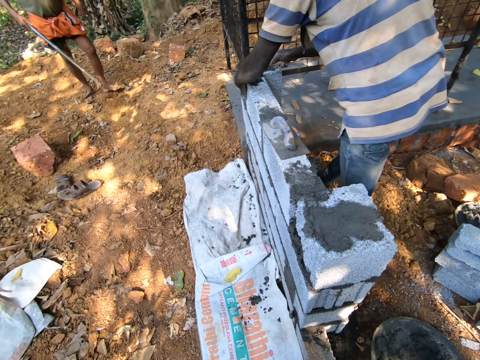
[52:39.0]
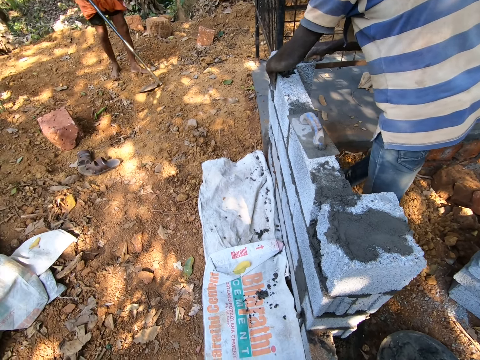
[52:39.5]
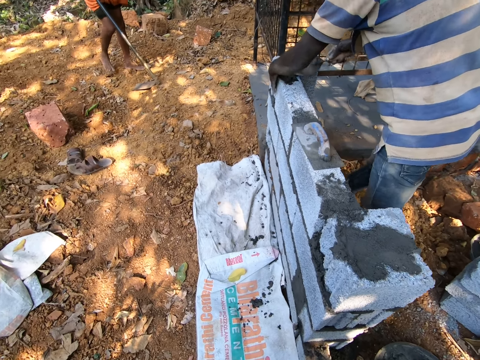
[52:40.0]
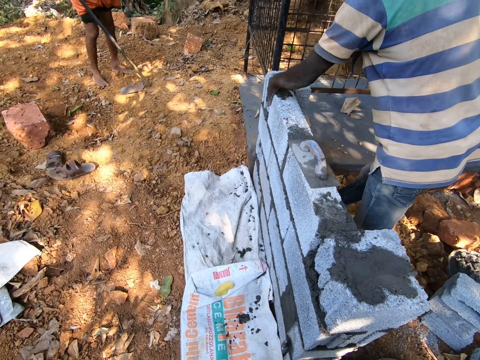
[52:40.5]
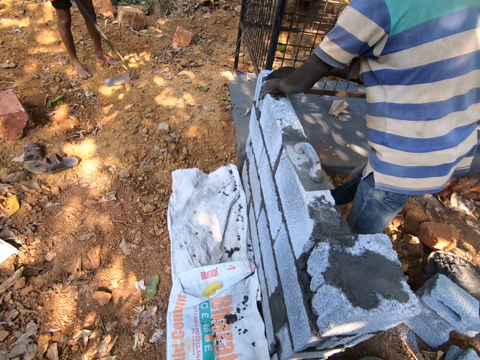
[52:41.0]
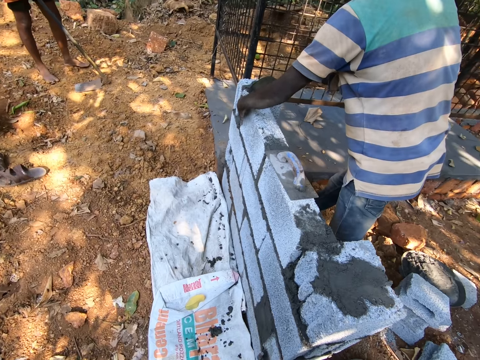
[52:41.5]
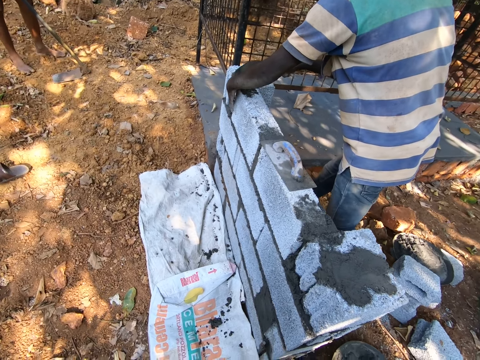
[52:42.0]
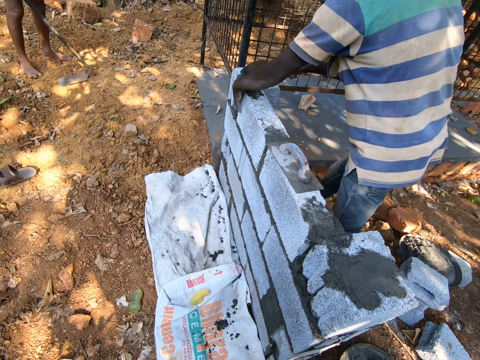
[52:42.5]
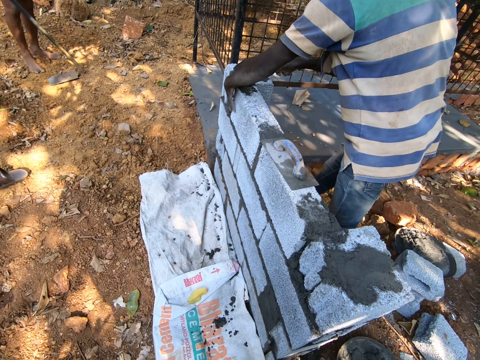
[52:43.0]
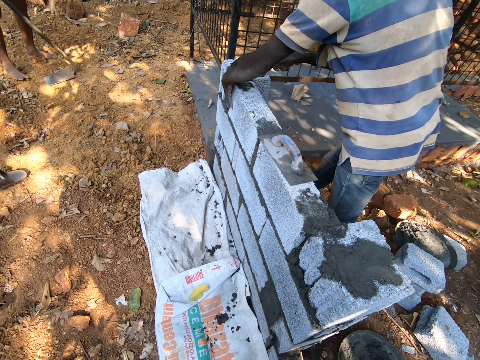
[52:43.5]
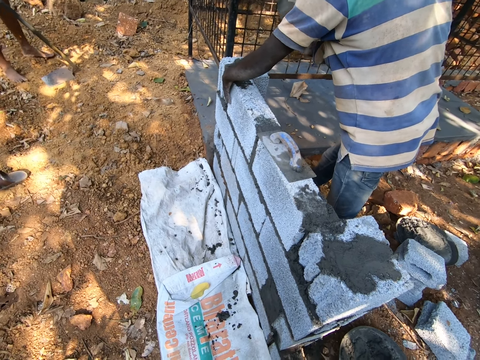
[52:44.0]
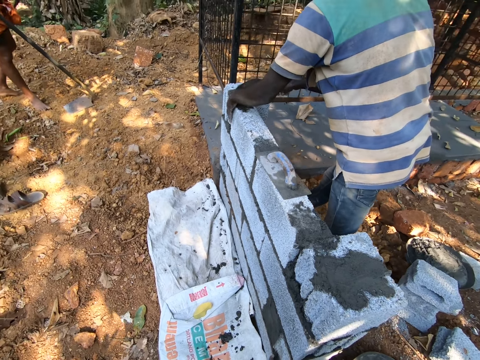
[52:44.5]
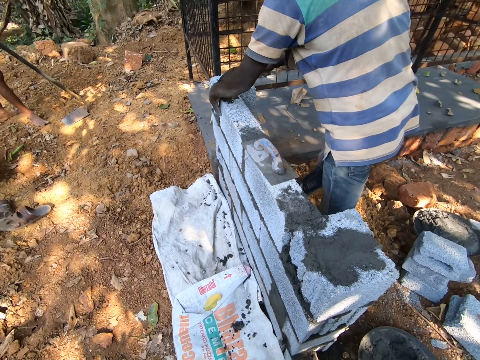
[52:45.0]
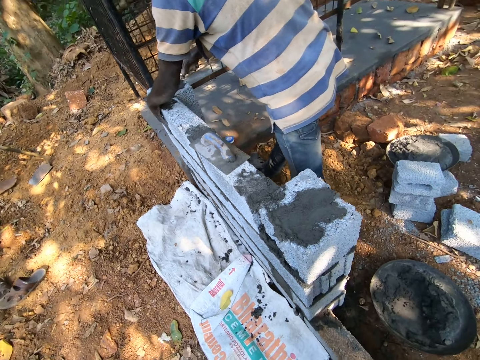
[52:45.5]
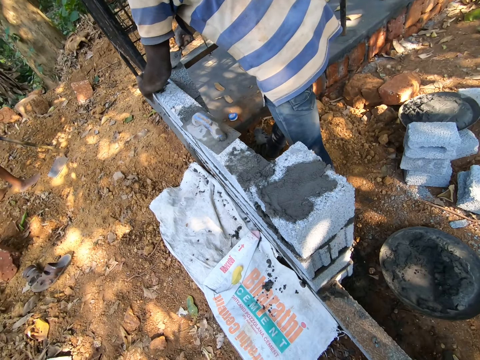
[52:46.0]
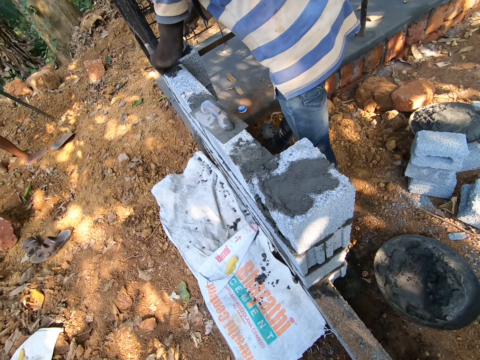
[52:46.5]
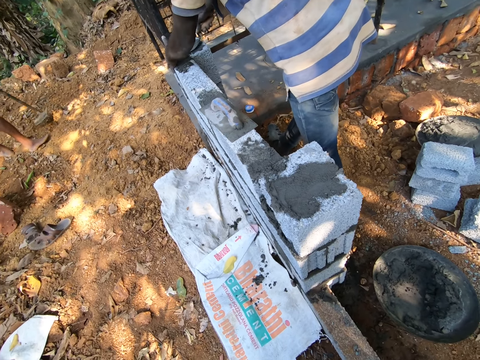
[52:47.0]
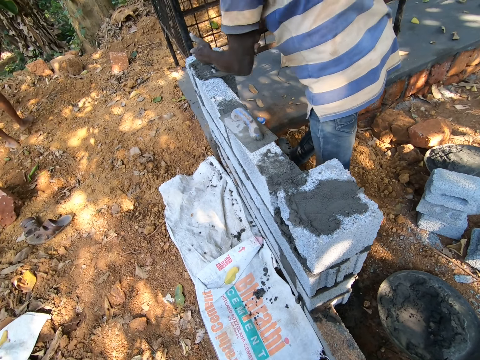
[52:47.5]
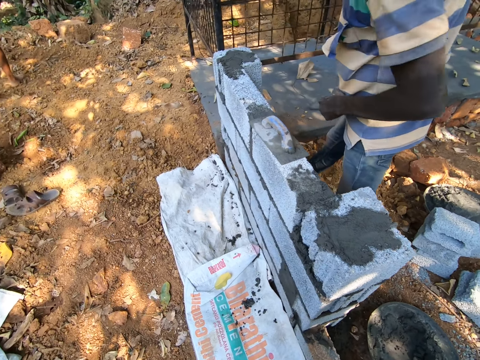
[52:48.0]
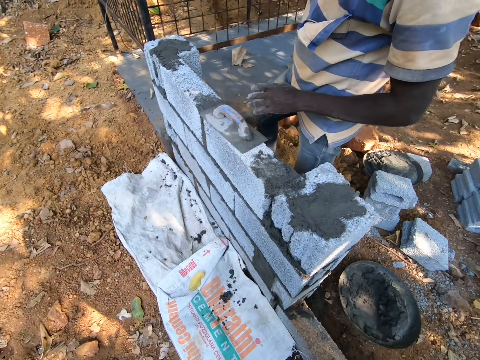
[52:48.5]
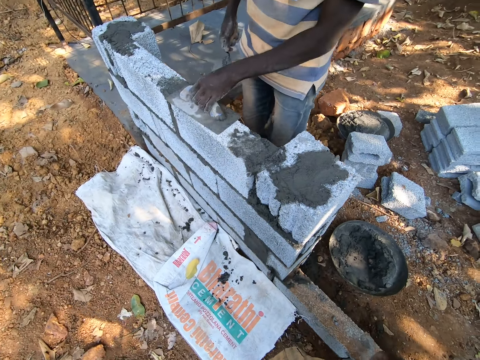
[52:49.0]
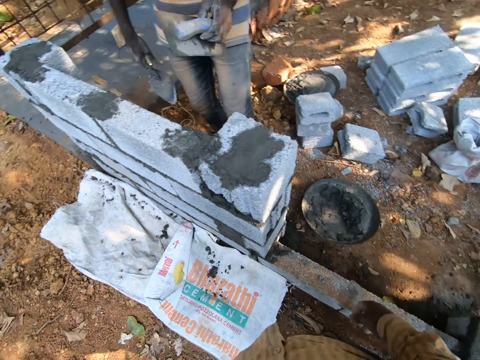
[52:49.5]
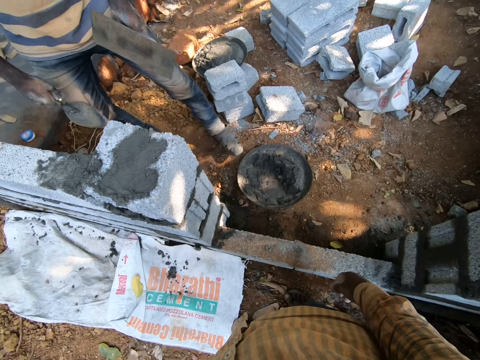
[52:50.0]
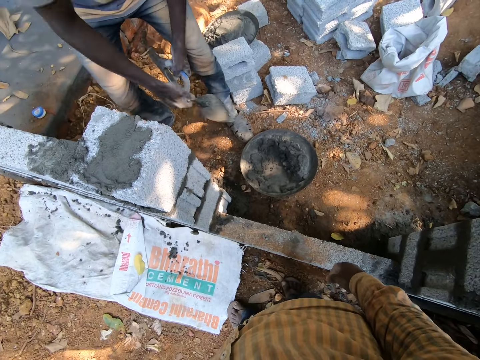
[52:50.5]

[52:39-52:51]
A man picks up a rubbing trowel from a brick with his left hand.

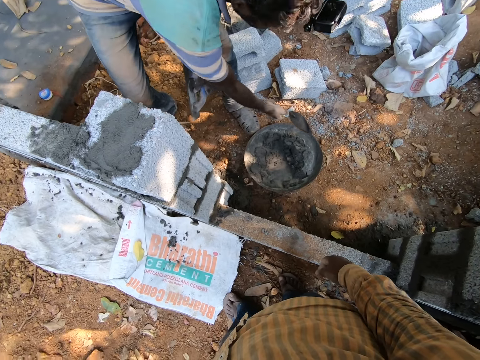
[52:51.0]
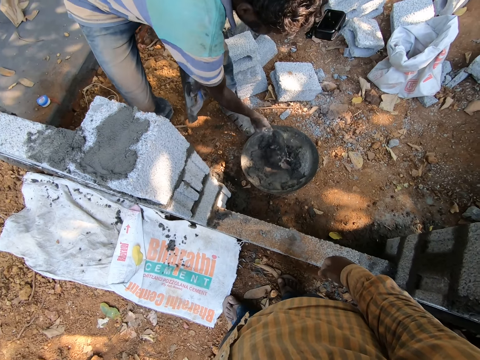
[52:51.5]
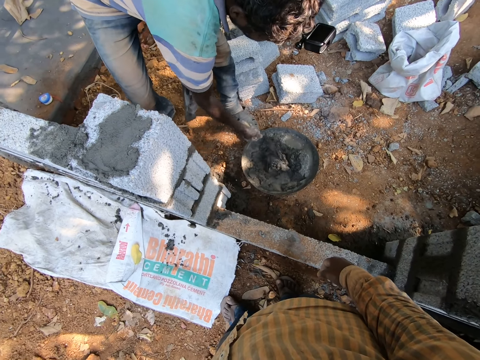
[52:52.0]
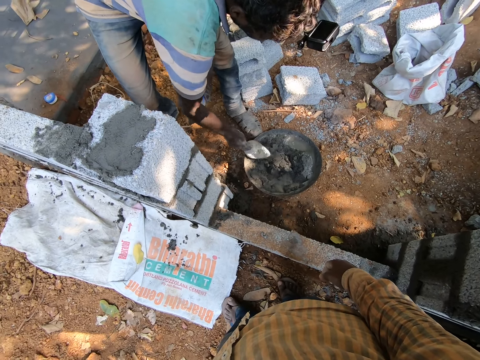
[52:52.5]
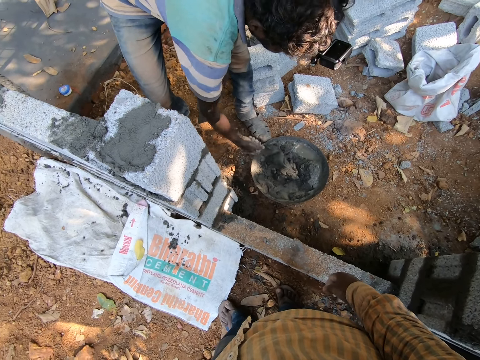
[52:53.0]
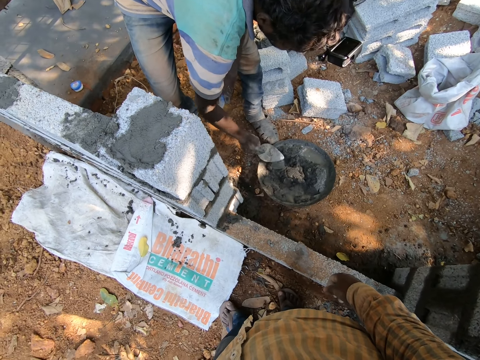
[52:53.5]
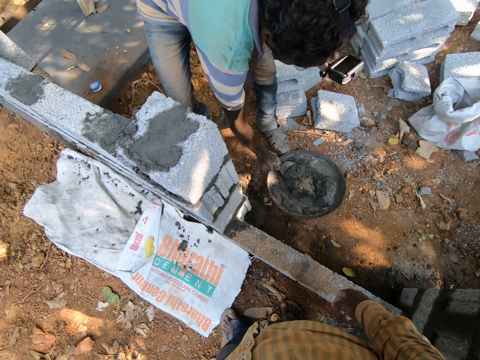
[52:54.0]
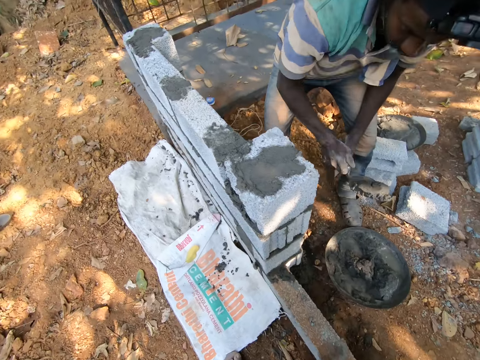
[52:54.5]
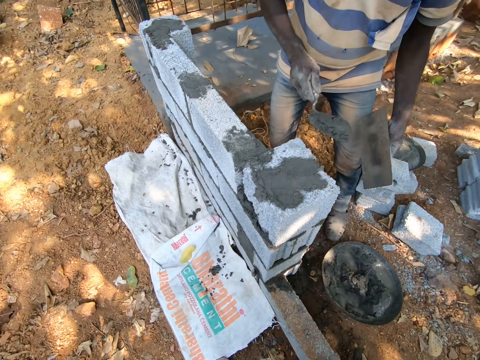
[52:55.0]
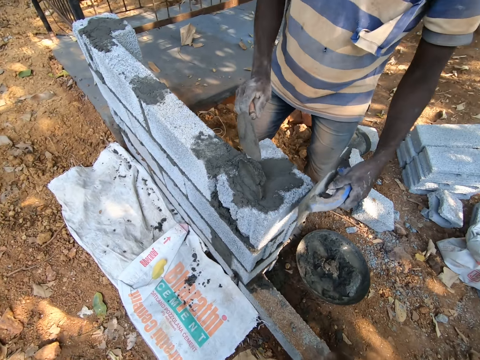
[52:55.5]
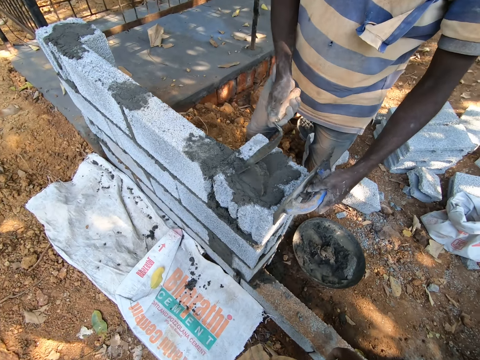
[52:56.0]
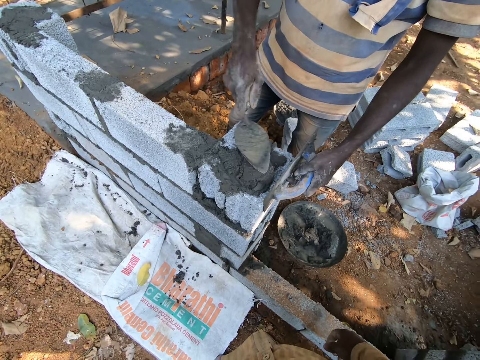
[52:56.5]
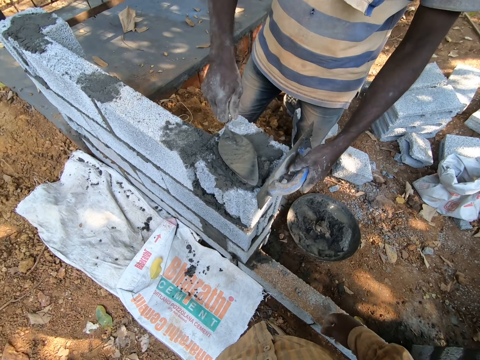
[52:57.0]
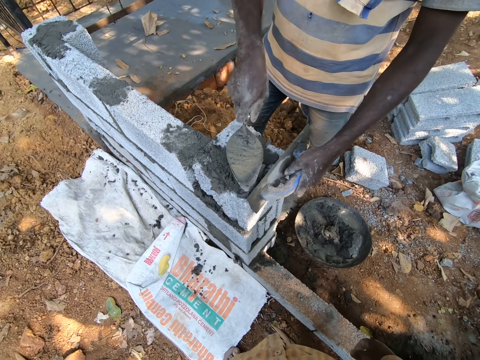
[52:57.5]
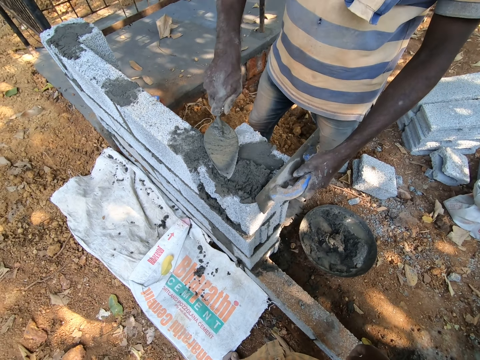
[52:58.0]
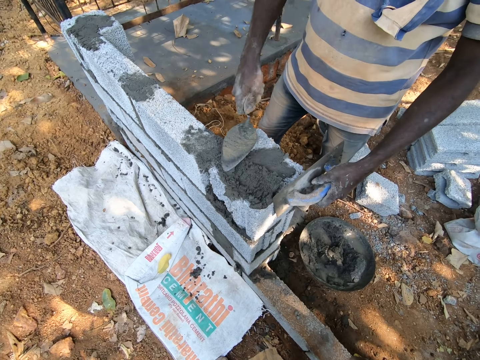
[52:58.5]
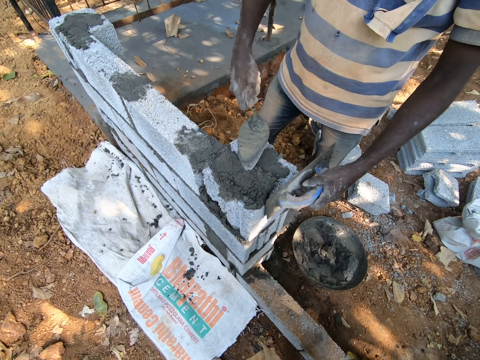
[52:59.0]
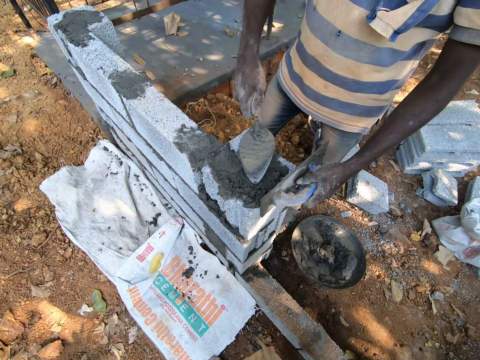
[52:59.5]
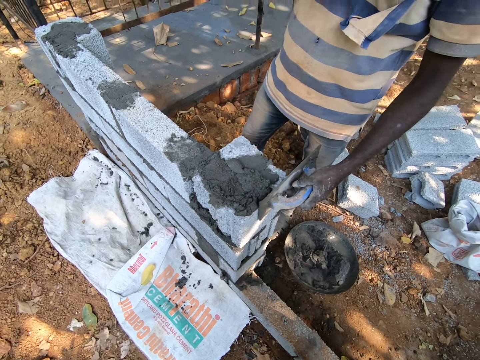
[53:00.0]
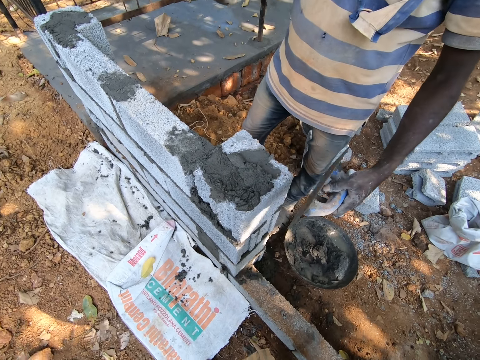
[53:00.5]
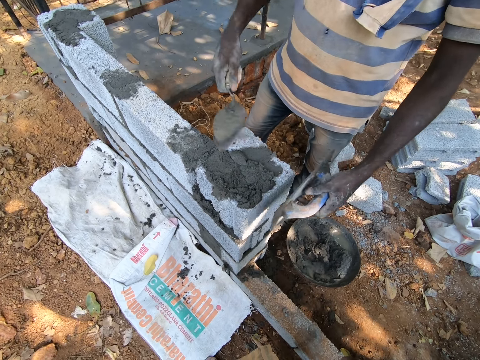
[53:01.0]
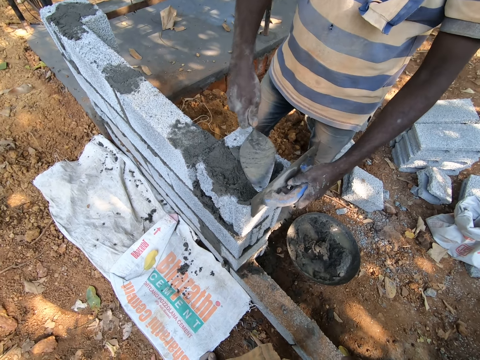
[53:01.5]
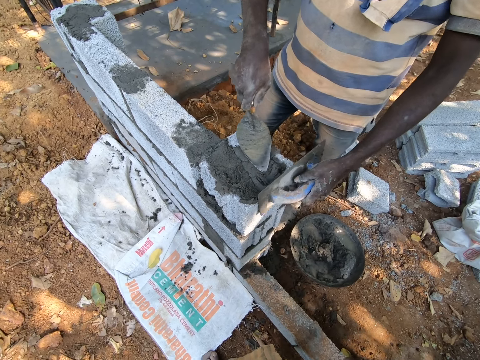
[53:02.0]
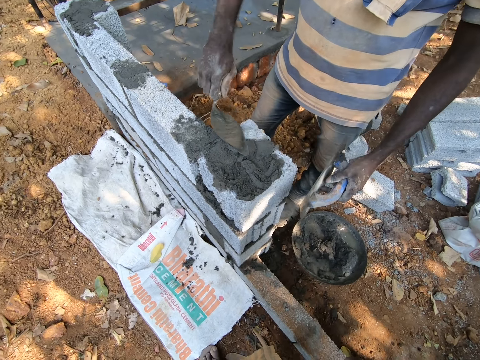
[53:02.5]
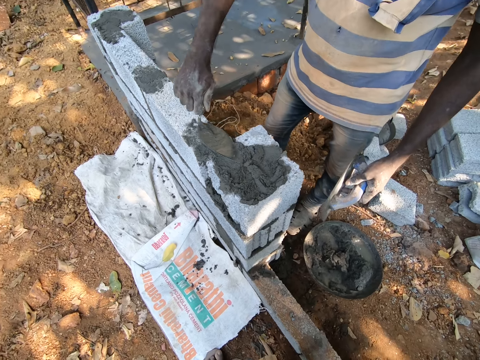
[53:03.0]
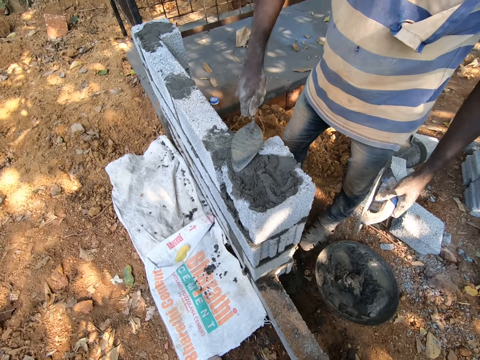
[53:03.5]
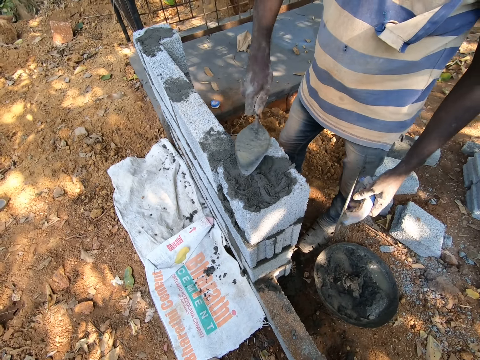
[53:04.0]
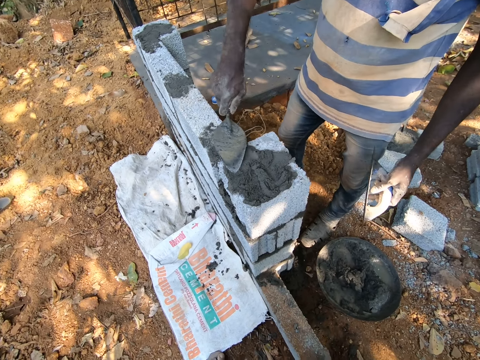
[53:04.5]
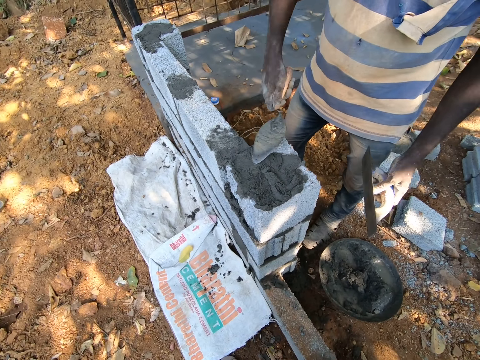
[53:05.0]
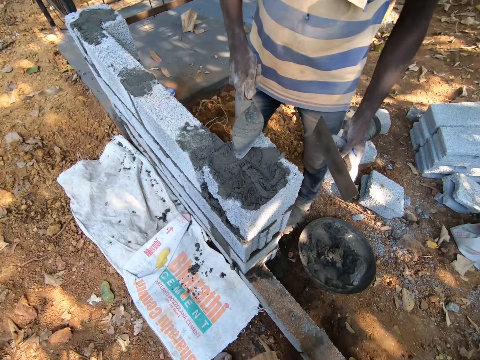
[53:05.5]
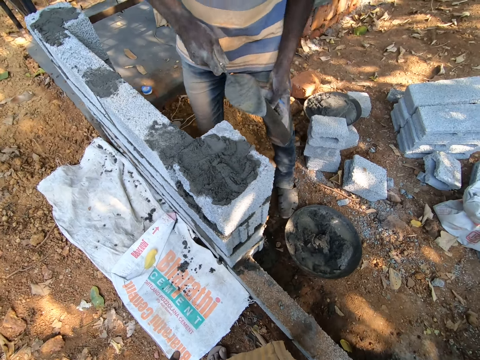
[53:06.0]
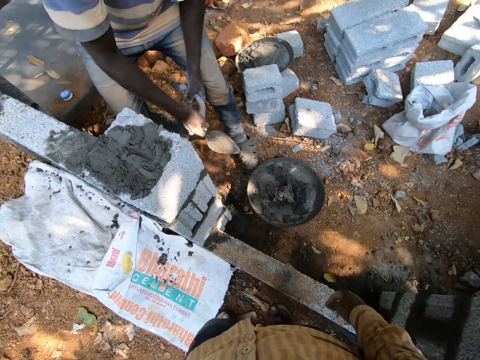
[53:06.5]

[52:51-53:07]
A man mixes the mortar in the head pan with the trowel in his right hand. The man picks the mortar in the head pan with the trowel in his right hand. The man pours the mortar on the brick with the trowel in his right hand. The man puts the rubbing trowel on the brick with his left hand. The man applies mortar on the brick. The man interacts with another man.
